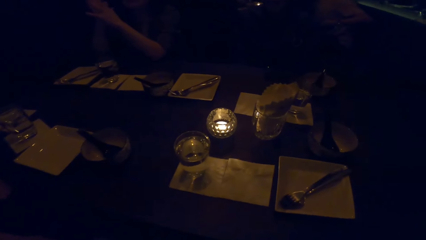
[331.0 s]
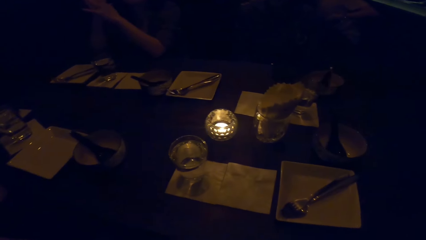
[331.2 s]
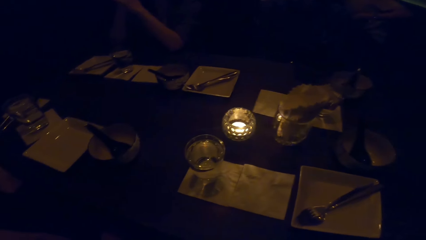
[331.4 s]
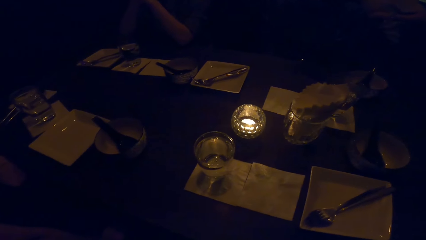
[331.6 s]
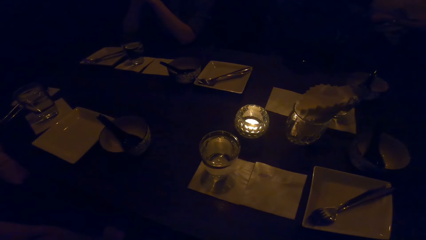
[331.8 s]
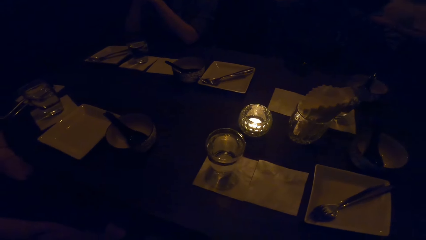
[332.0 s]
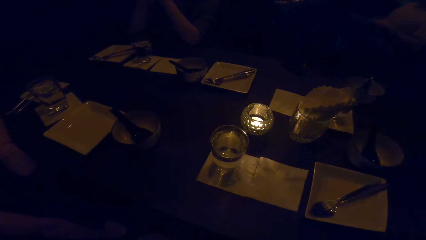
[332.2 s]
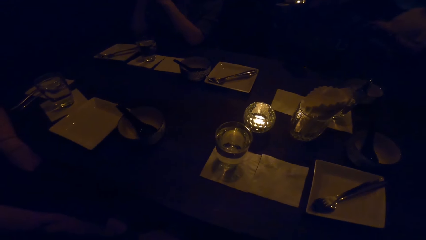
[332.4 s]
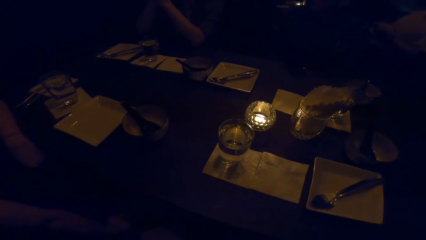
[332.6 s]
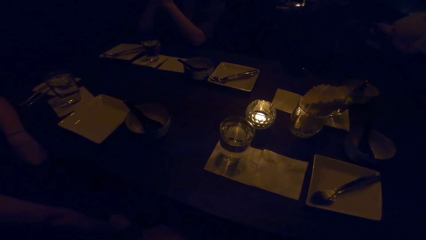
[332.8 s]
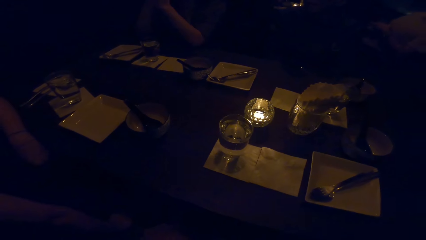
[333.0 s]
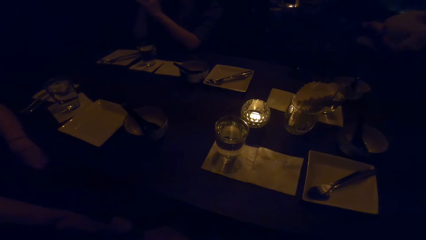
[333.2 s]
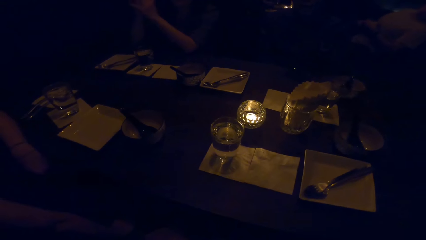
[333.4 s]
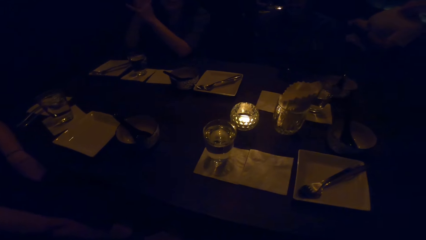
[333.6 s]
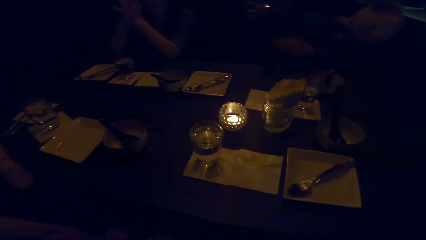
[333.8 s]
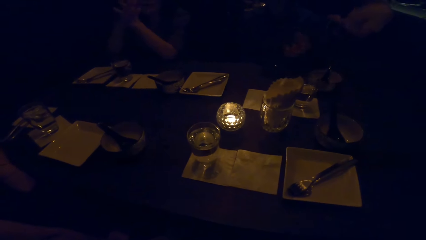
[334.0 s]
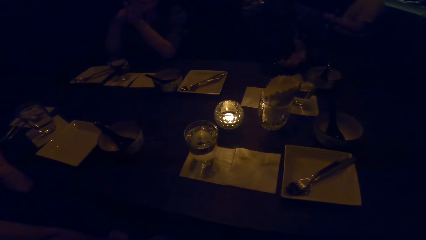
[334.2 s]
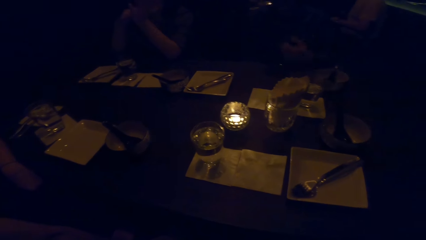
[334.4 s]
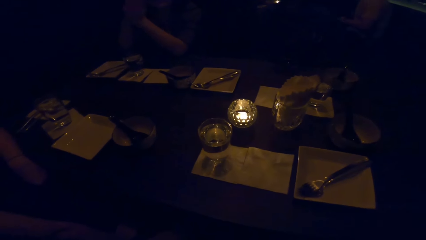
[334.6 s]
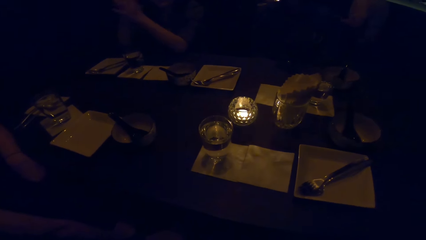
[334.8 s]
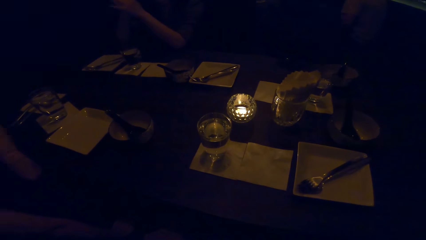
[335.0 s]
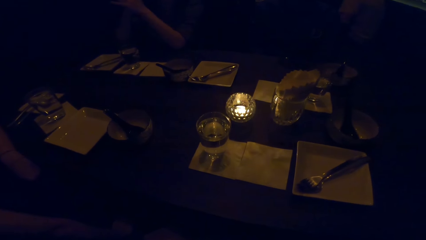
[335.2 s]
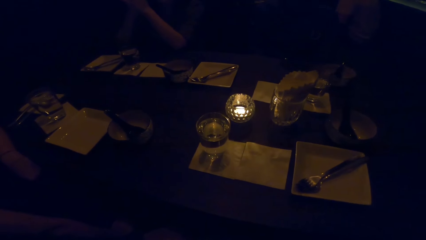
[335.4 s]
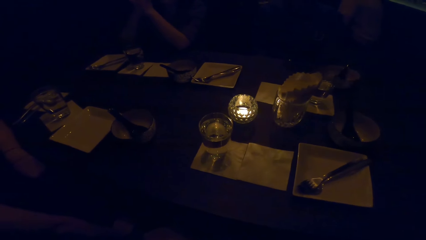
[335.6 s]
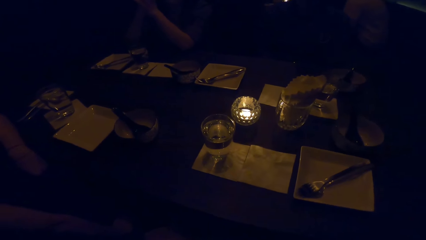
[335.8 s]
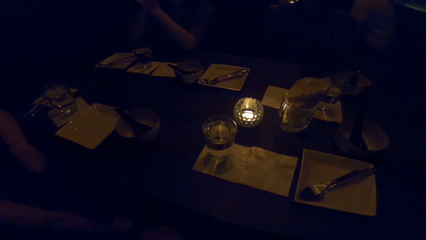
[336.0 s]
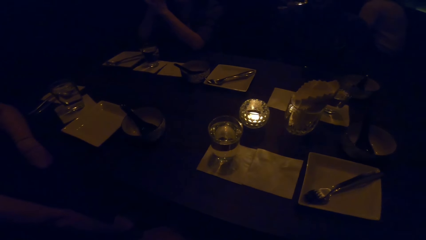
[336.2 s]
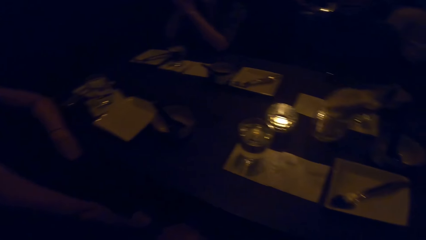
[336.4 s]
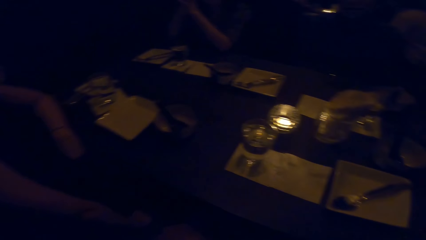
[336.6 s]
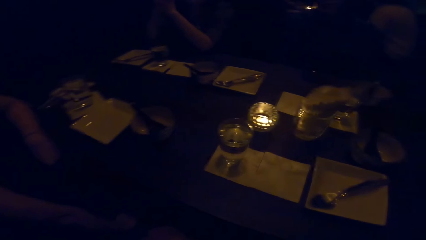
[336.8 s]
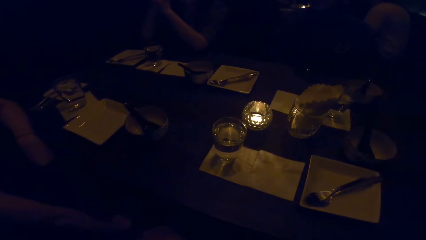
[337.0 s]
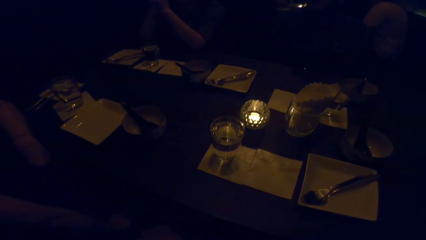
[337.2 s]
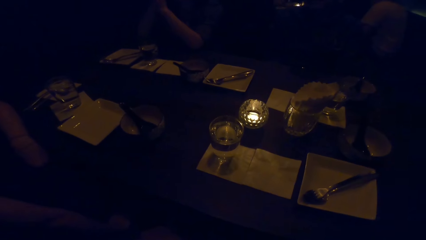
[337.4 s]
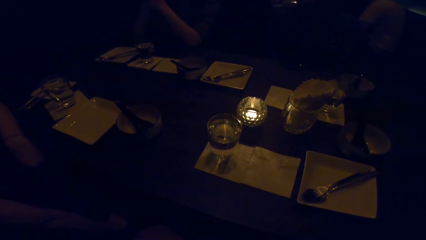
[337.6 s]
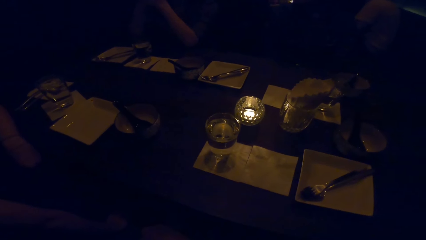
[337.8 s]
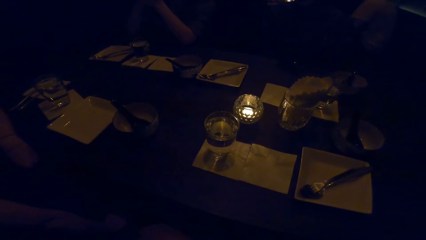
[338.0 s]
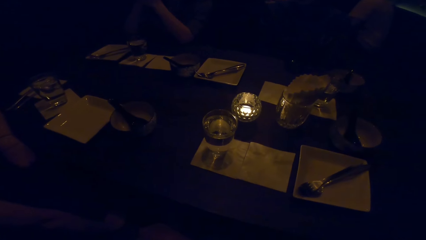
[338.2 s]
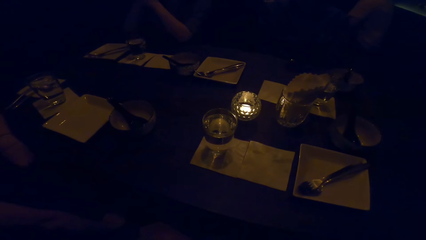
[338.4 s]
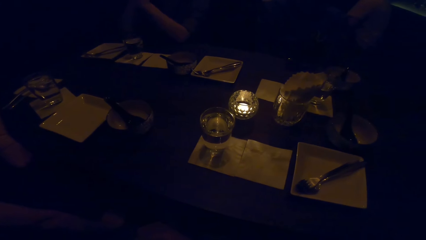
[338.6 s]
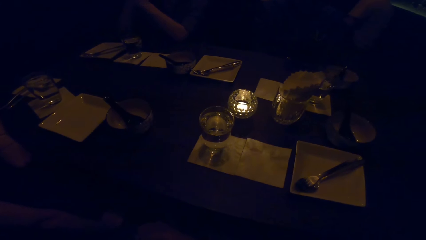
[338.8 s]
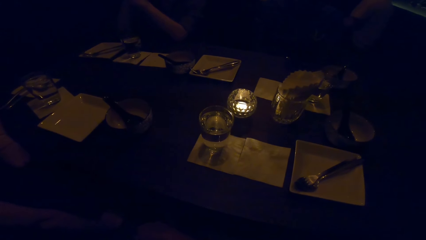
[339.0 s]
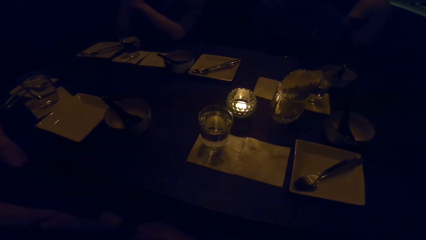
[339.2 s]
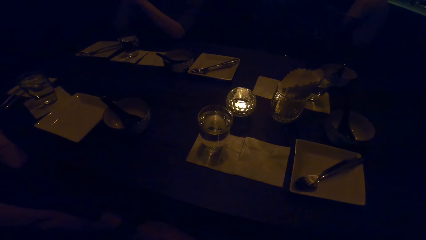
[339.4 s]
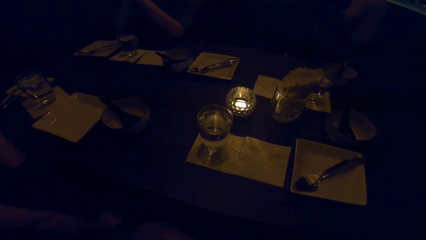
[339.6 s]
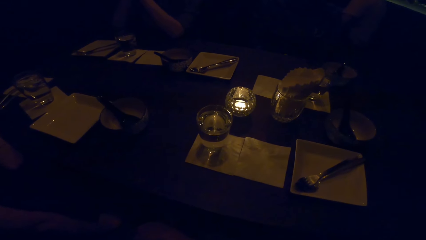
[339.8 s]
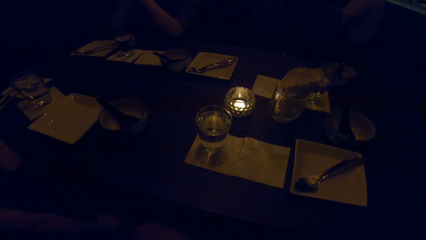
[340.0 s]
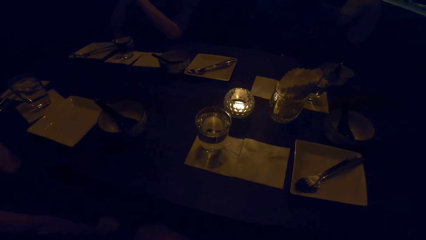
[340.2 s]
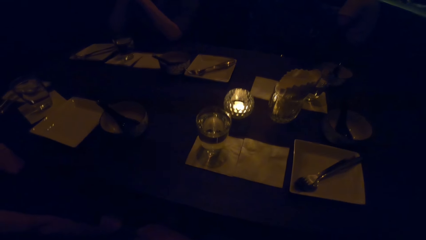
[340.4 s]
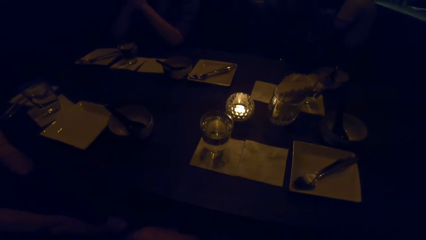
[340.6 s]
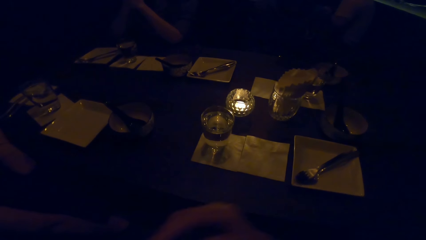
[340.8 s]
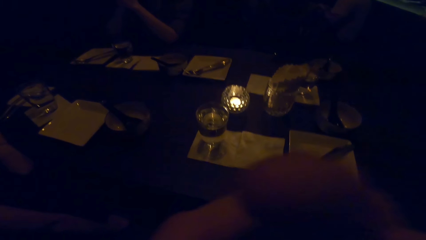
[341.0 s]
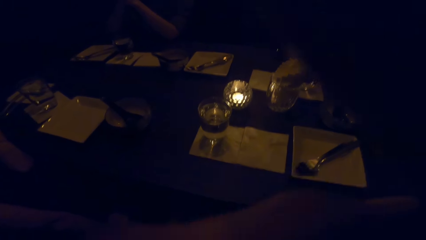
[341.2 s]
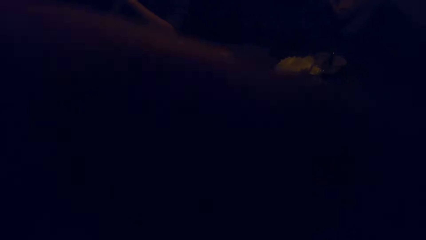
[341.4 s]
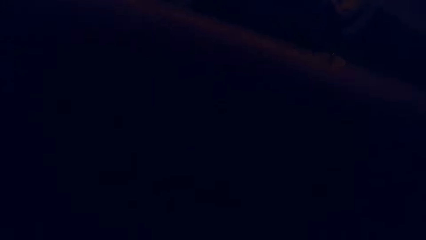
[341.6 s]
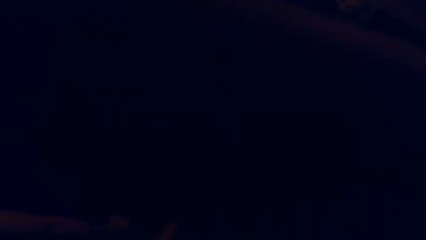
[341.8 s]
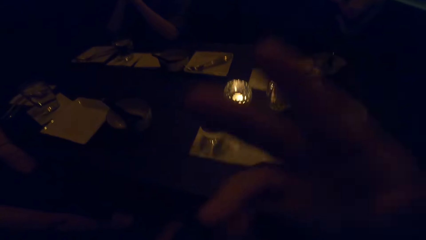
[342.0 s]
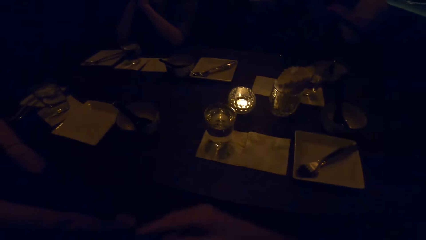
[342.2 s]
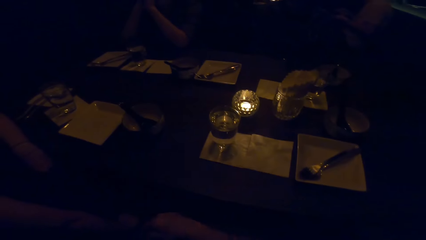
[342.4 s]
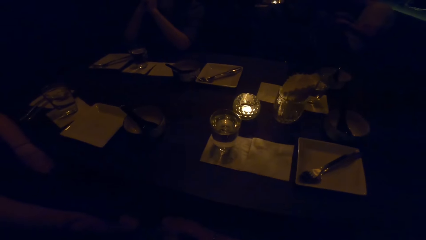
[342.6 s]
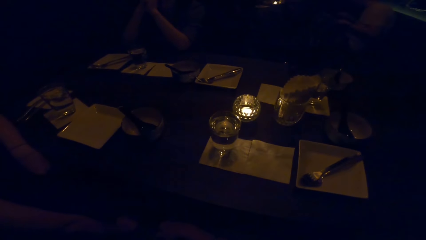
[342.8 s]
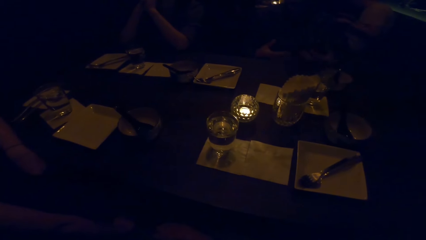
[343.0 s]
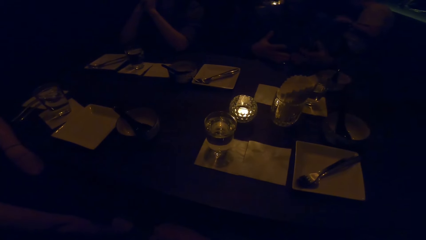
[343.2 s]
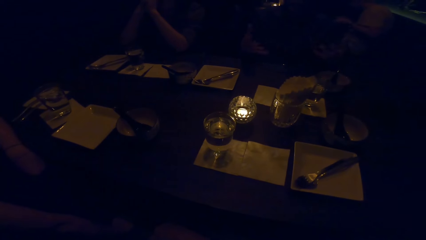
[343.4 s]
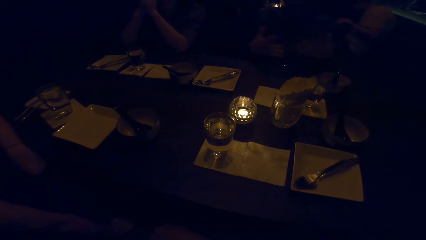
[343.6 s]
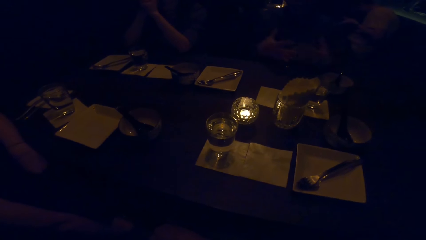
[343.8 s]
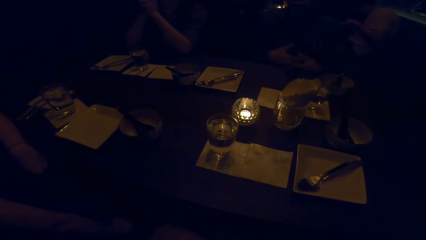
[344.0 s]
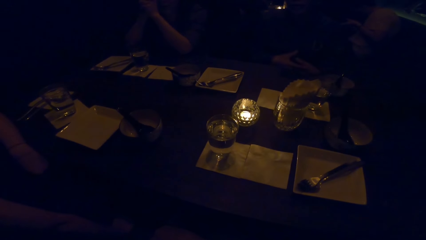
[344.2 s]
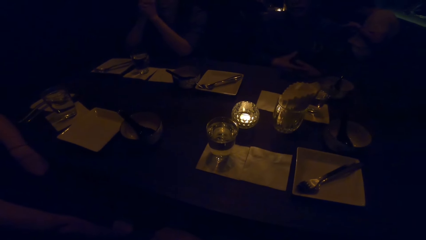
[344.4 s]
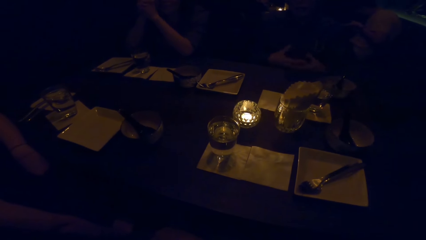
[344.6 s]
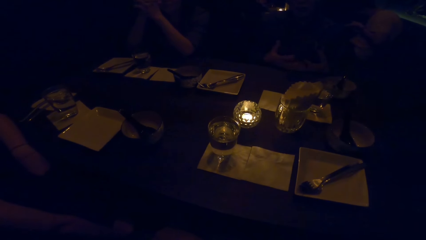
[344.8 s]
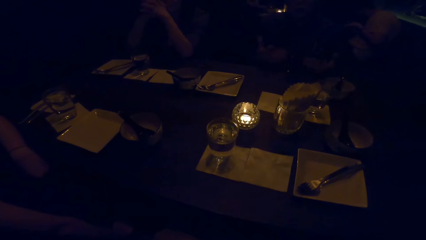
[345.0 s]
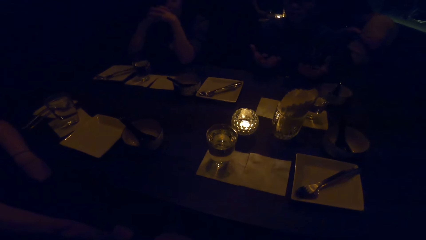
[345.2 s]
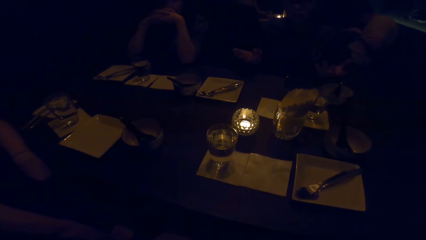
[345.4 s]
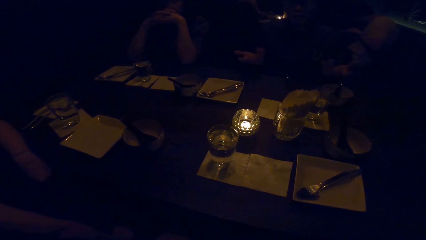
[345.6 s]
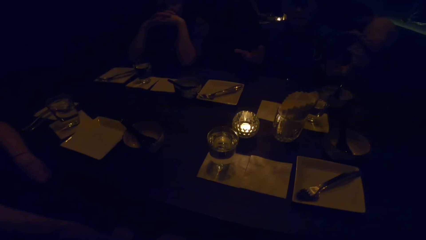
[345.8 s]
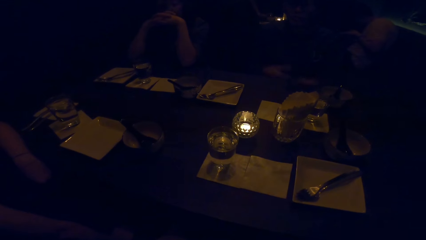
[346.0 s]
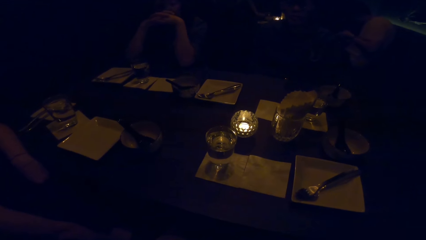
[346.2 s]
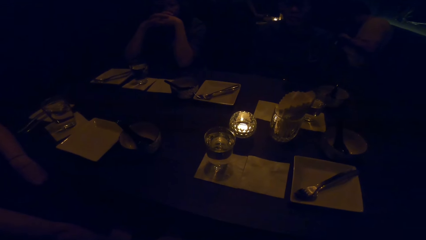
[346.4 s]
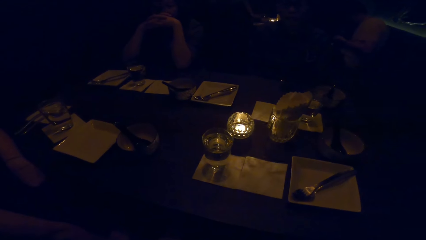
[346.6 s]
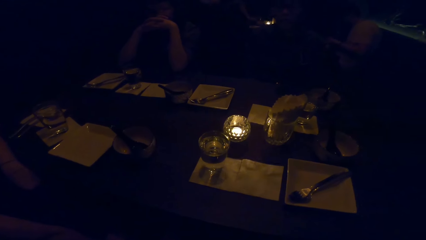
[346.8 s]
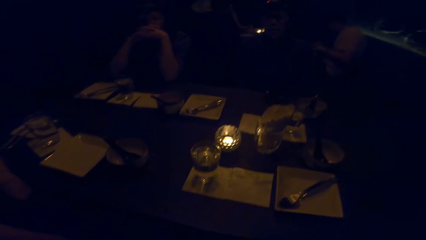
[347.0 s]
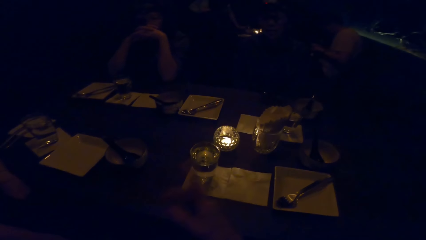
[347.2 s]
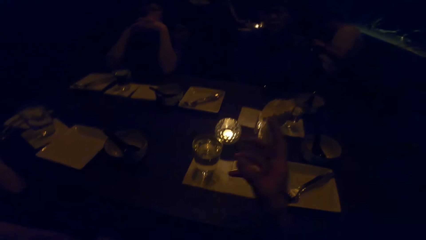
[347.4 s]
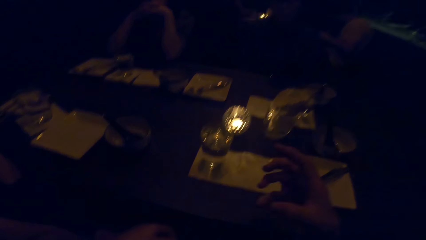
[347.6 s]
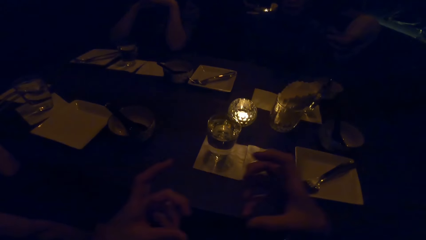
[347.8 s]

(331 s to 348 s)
A man swings his hand. The camera wearer moves around. They look around. They place a hand on their face. They raise their hands. The man swings his hands. The camera wearer stares around.
